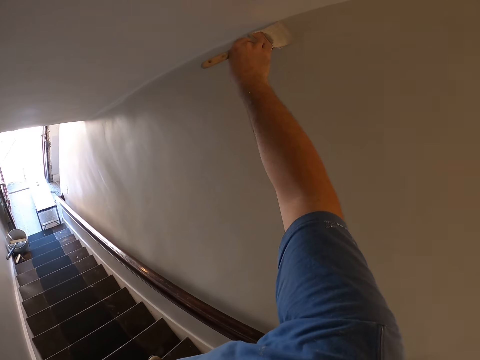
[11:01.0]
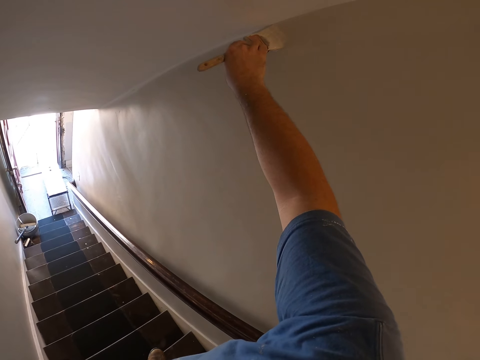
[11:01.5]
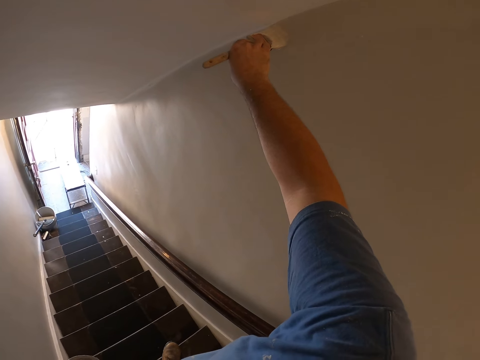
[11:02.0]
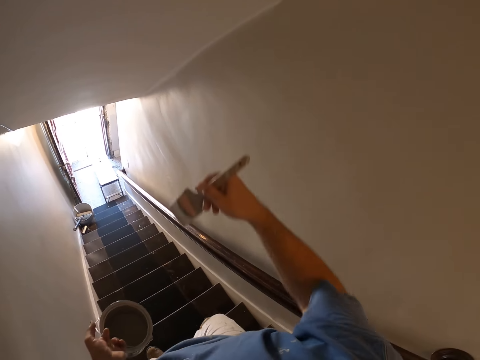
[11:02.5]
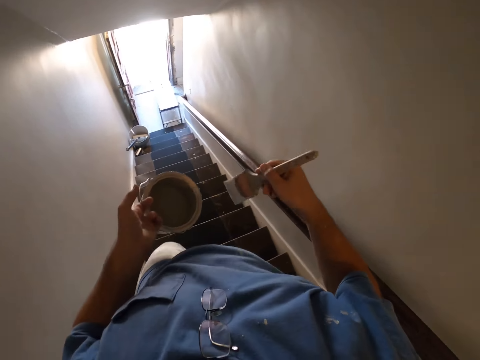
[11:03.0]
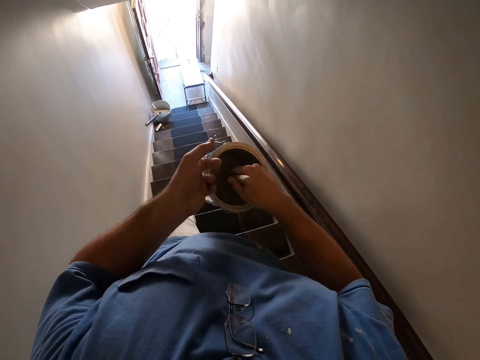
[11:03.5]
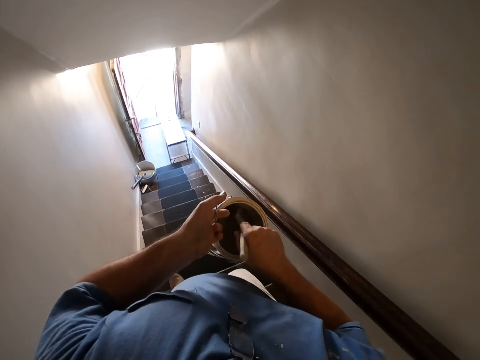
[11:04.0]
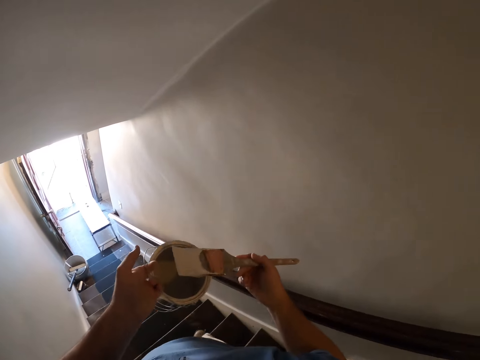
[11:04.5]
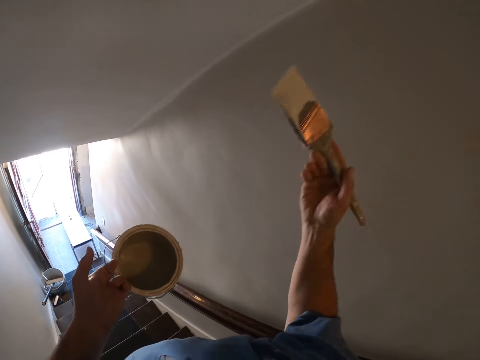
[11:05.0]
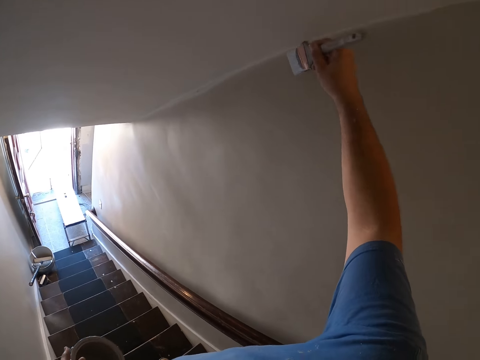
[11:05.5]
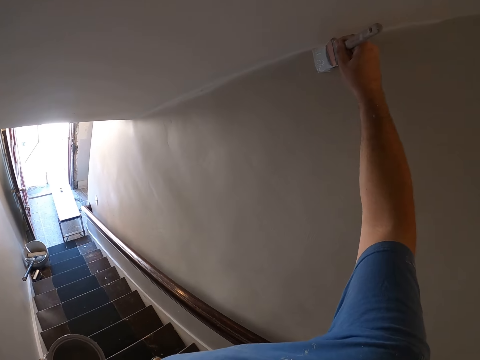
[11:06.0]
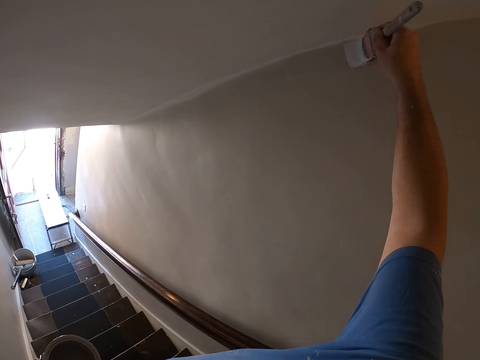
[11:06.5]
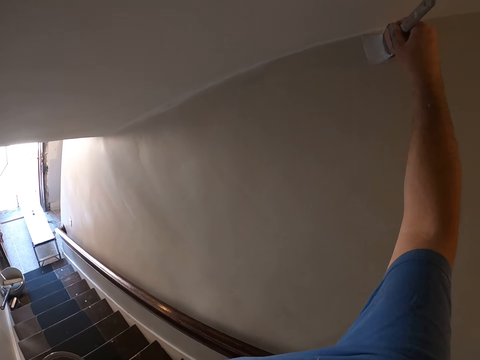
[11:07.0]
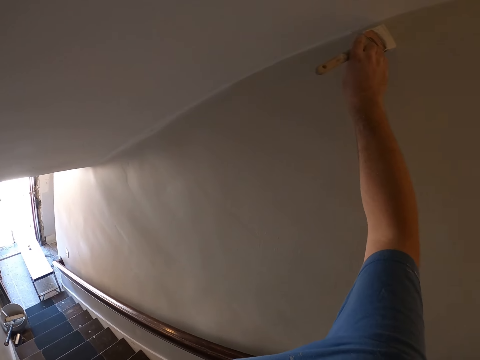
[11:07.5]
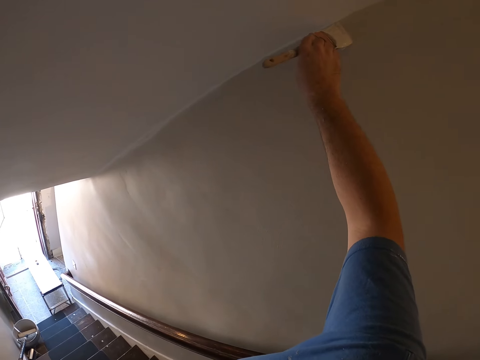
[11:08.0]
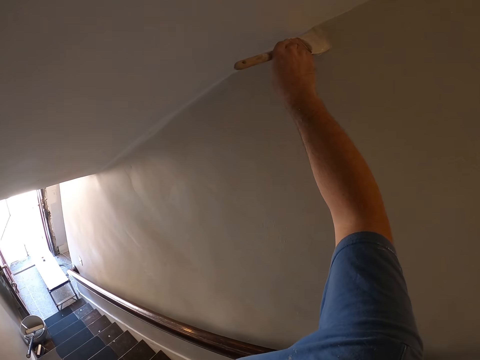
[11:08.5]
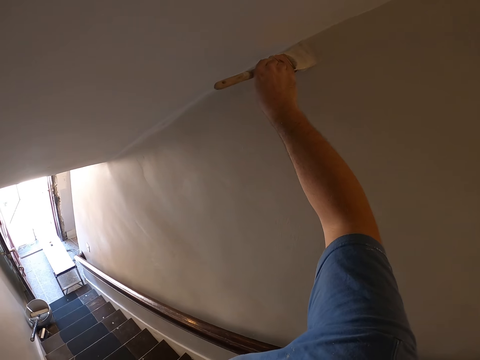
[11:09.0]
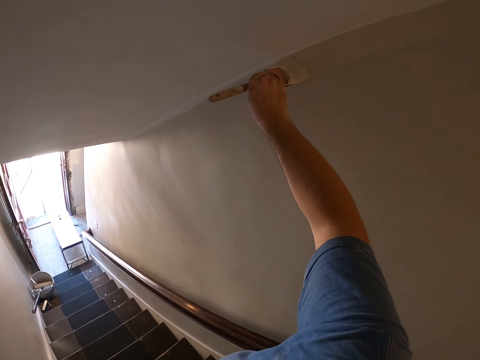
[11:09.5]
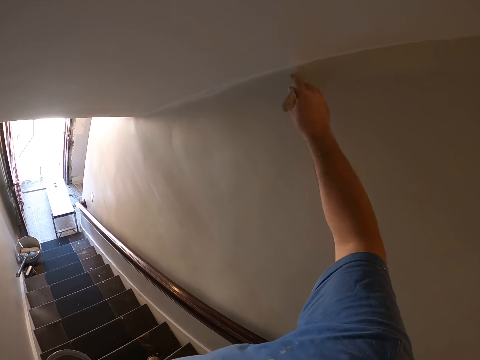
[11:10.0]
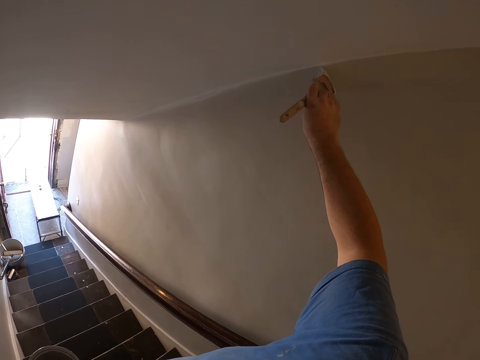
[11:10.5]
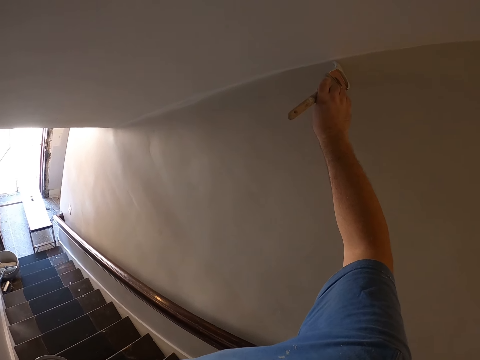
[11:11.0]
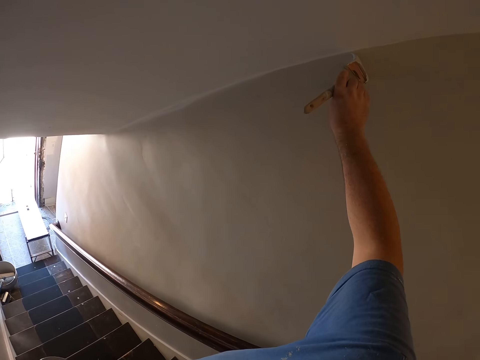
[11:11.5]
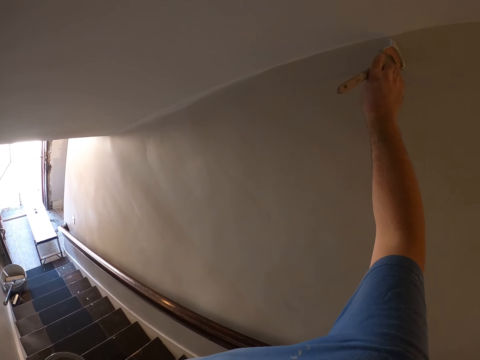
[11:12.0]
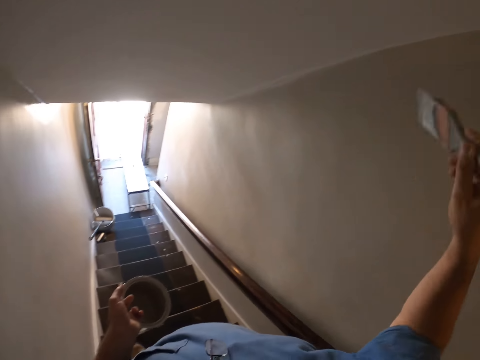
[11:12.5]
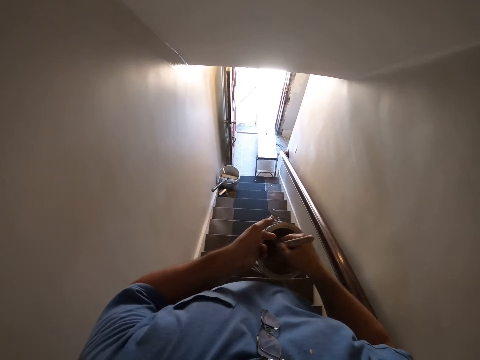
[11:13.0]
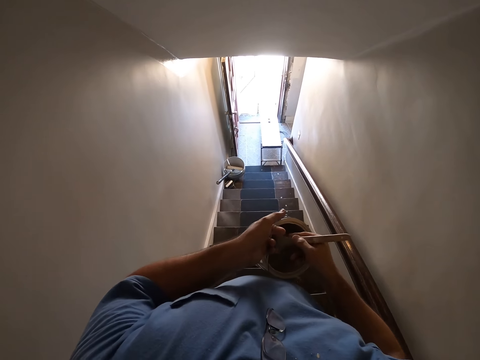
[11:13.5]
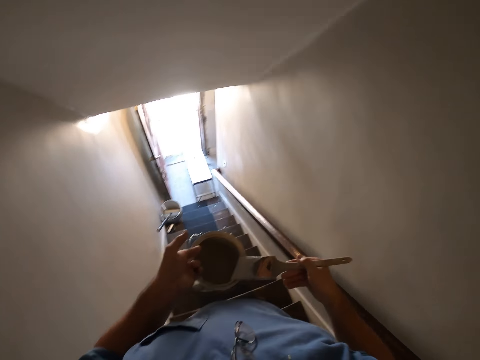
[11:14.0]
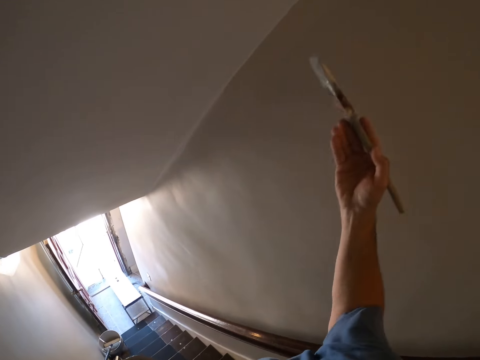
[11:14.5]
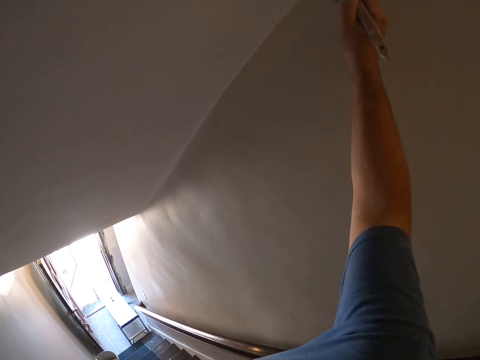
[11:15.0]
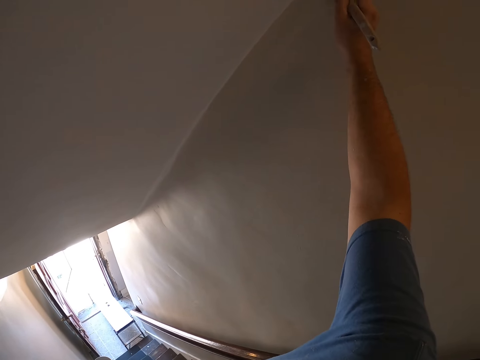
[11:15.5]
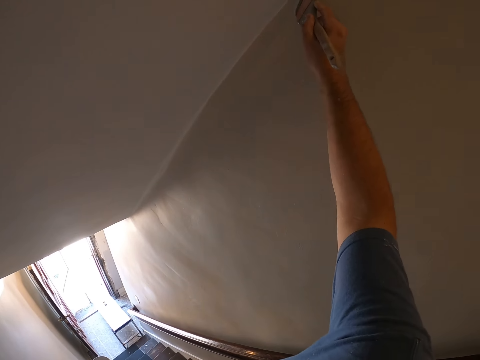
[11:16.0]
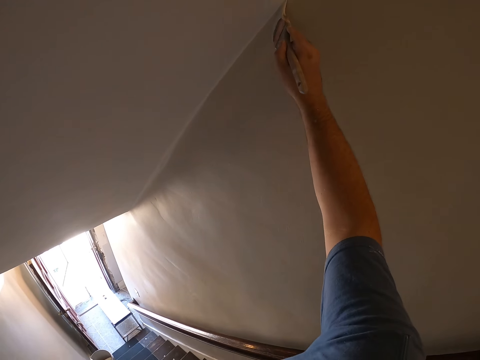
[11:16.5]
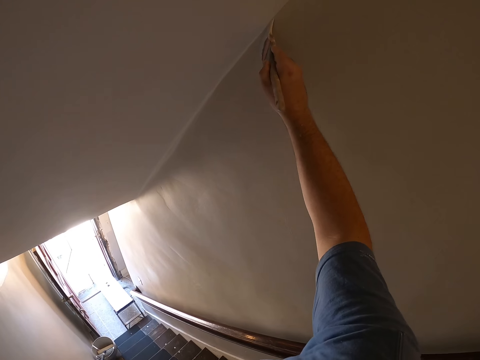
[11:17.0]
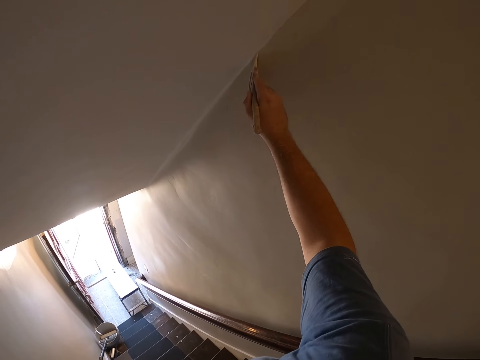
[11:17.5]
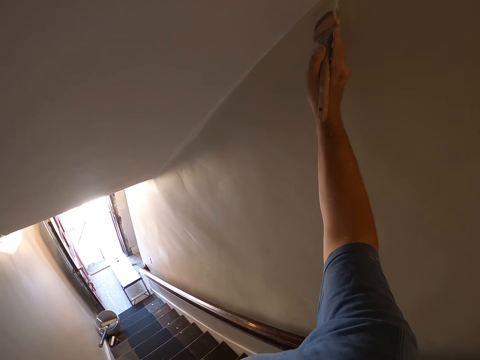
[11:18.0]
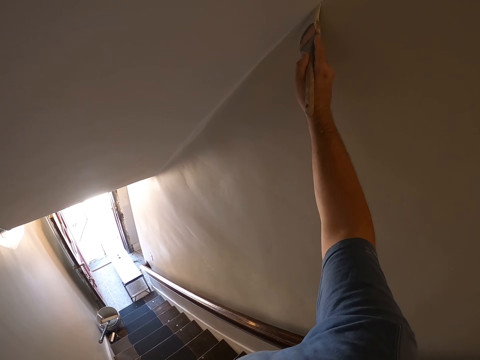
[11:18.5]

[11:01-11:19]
The camera wearer moves down the stairs. They take some paint from the paint can with the paint brush. They paint the wall with the paint brush. They take some paint from the paint can with the paint brush. They paint the wall with the paint brush.

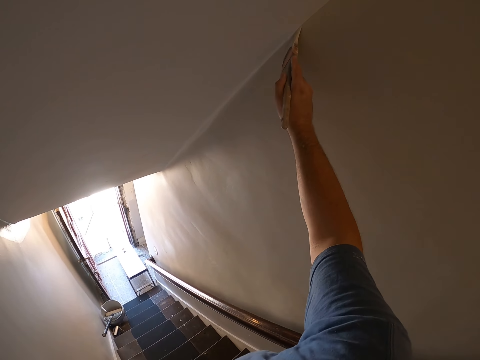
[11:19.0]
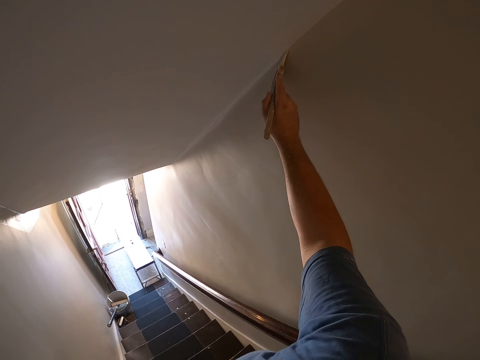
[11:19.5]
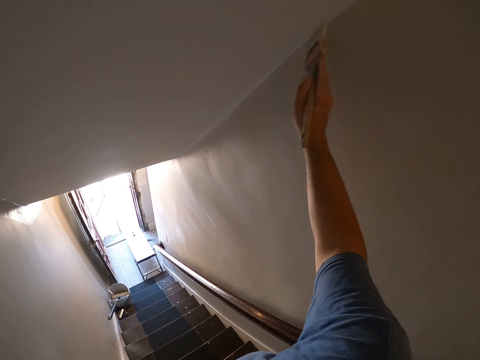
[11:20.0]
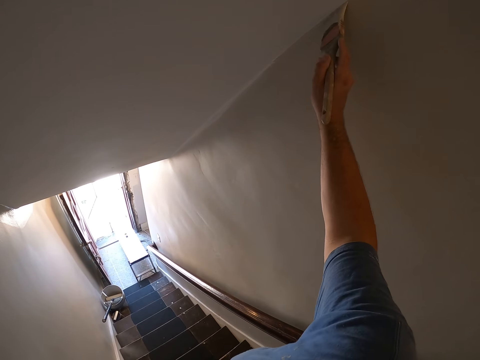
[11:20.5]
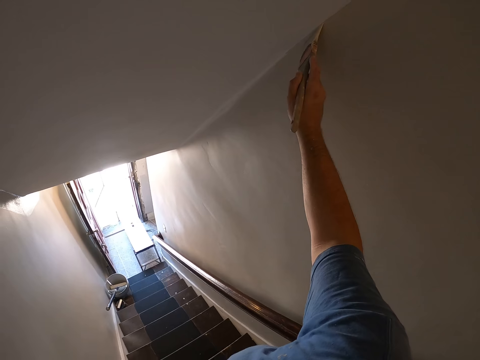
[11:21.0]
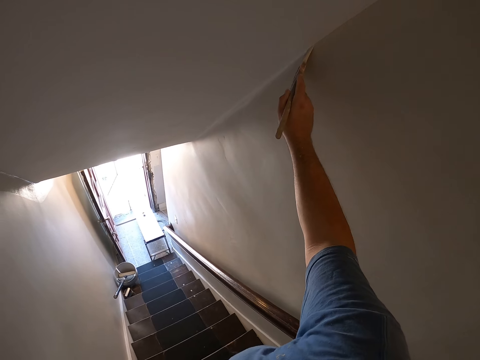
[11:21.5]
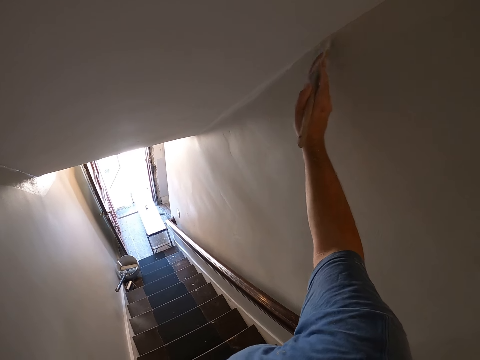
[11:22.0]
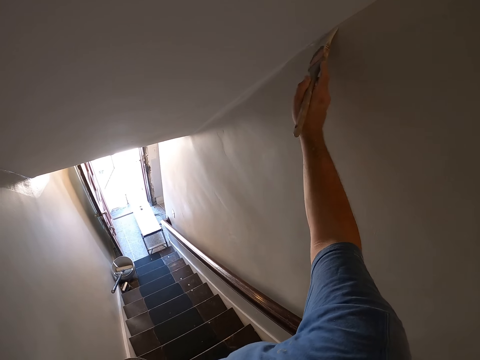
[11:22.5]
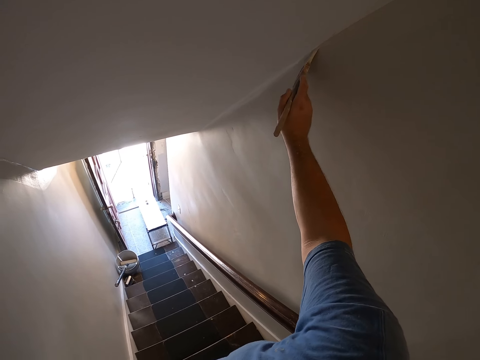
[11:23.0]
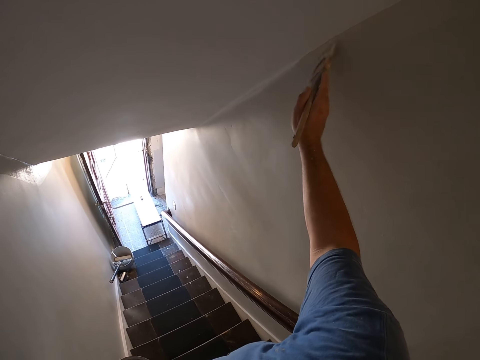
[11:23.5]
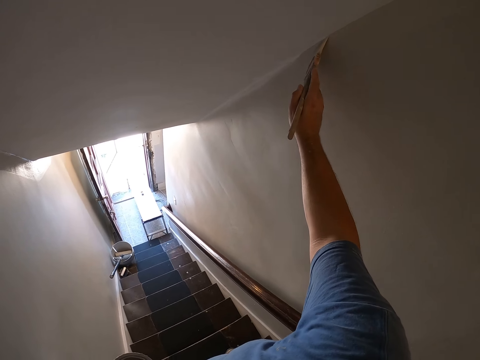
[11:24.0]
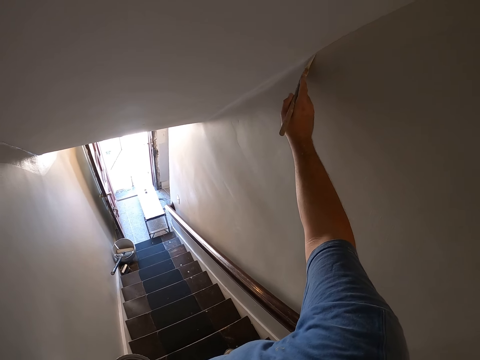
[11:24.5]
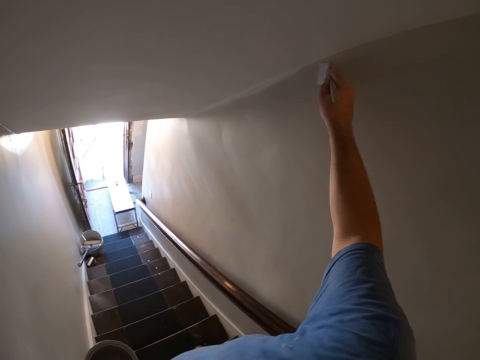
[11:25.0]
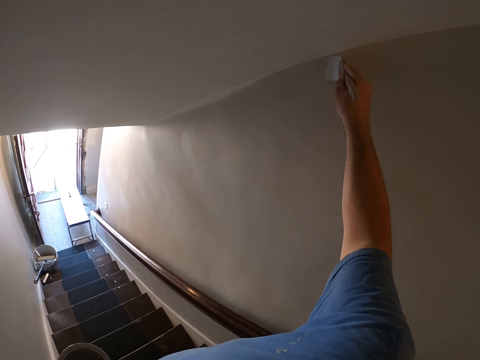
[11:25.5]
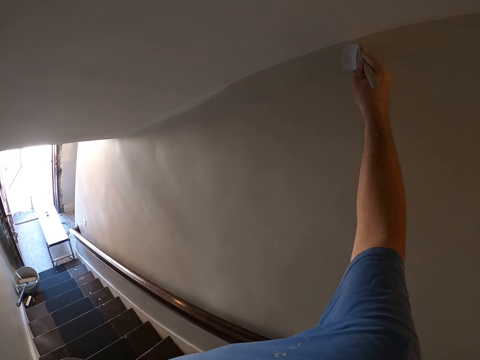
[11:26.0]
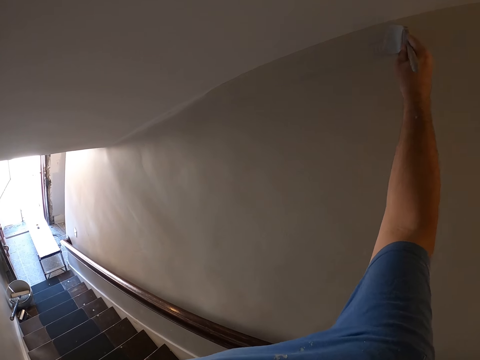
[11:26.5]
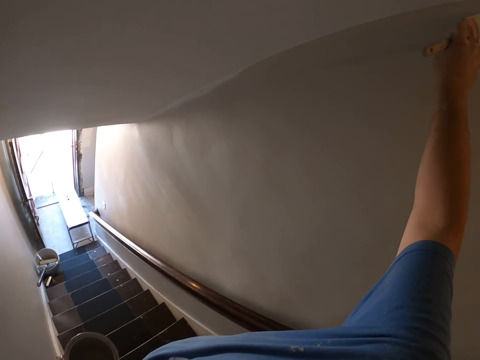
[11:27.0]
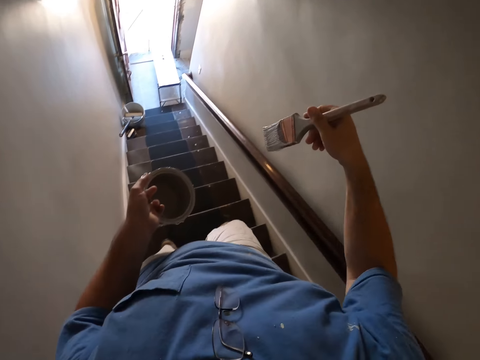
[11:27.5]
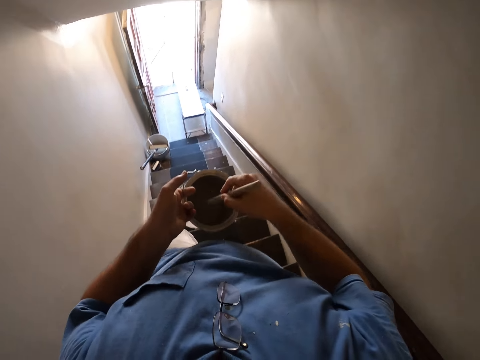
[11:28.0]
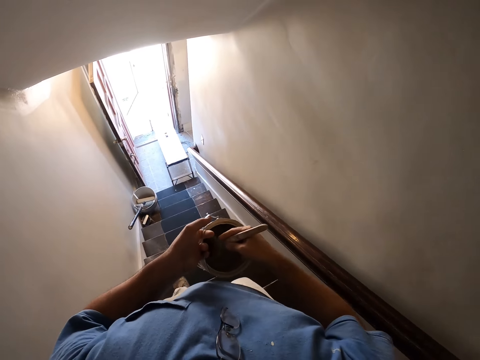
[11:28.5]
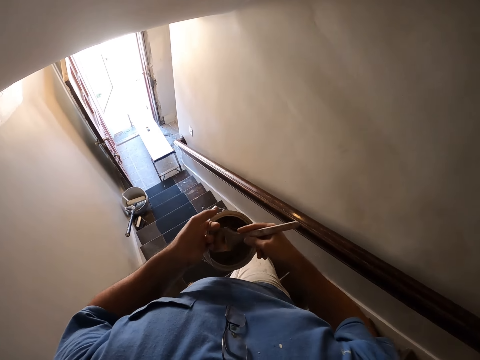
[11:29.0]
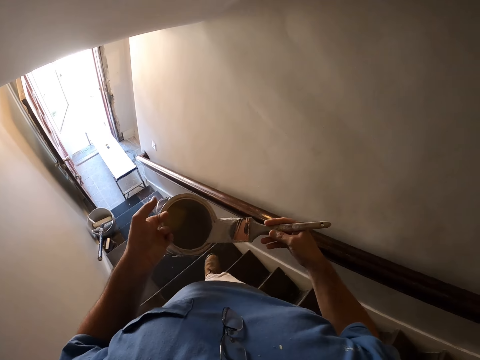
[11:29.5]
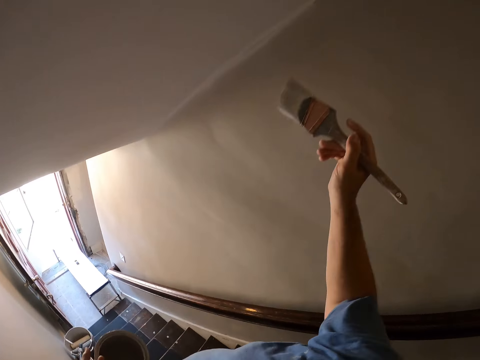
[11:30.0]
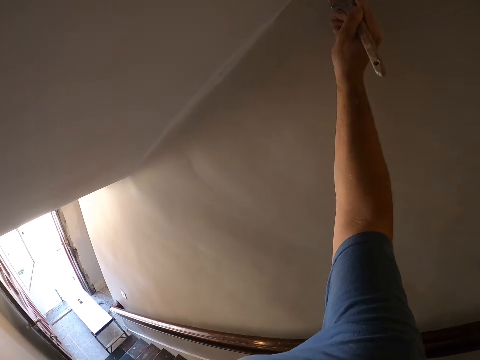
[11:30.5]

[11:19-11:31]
The camera wearer moves down the stairs. They take some paint from the paint can with the paint brush. They paint the wall using the paint brush.
